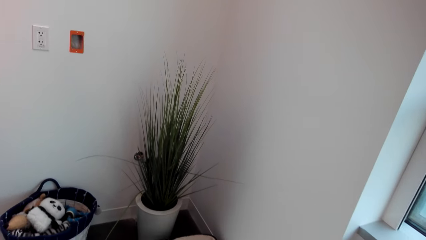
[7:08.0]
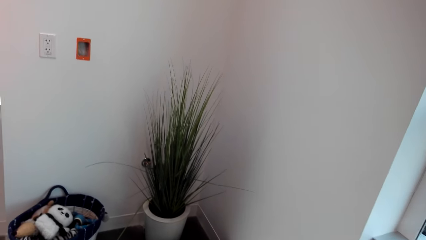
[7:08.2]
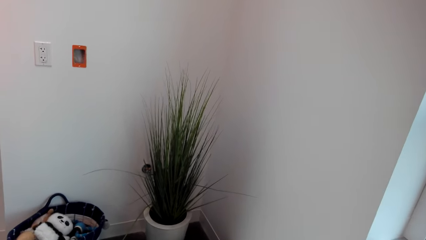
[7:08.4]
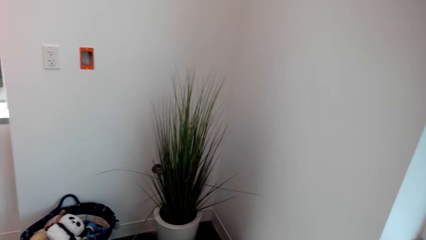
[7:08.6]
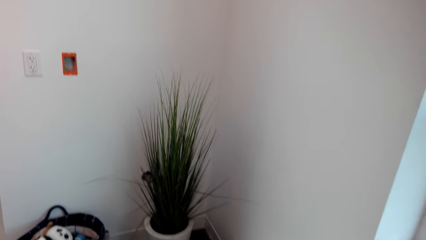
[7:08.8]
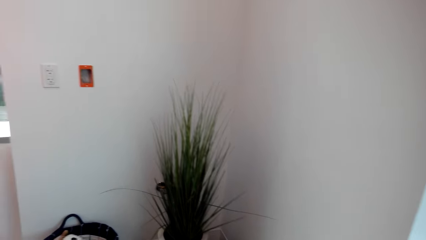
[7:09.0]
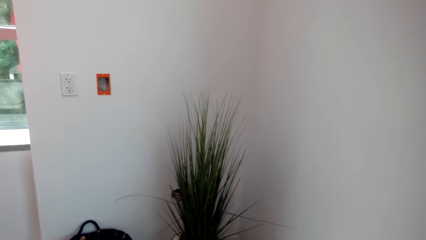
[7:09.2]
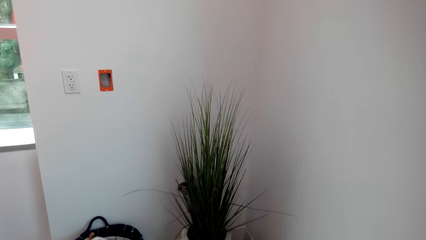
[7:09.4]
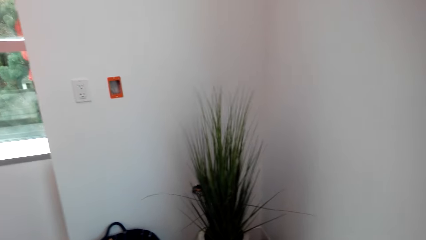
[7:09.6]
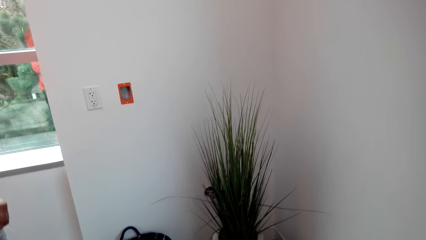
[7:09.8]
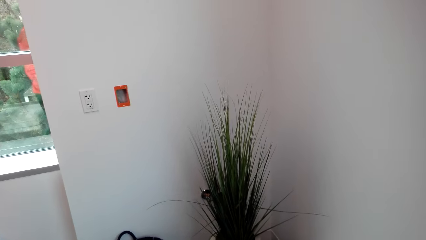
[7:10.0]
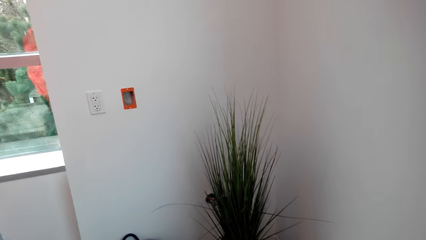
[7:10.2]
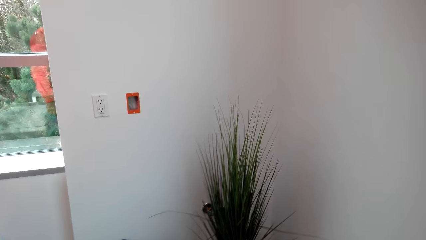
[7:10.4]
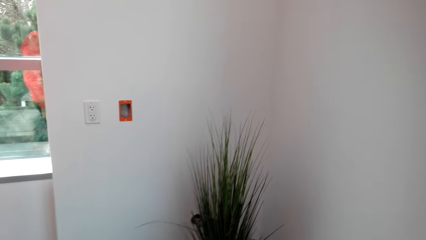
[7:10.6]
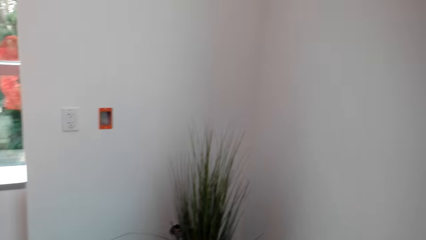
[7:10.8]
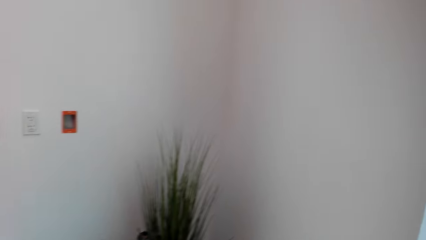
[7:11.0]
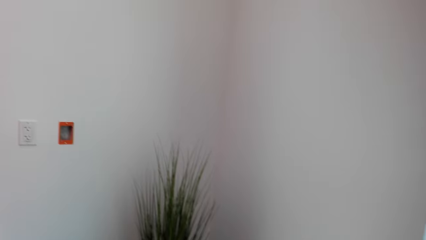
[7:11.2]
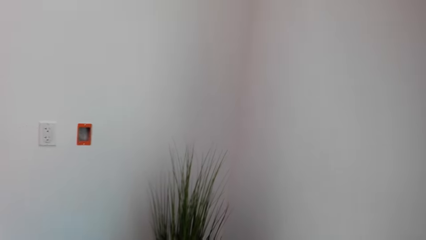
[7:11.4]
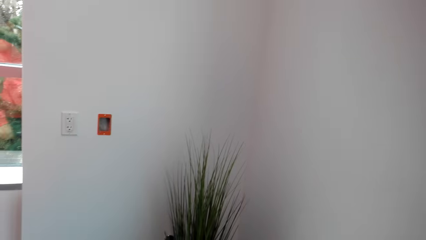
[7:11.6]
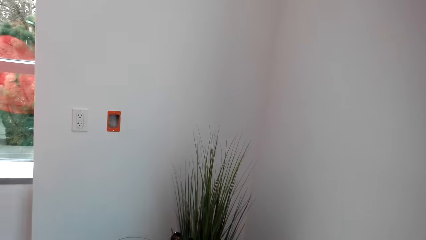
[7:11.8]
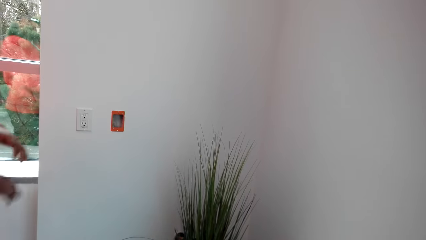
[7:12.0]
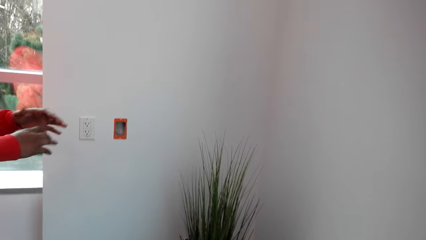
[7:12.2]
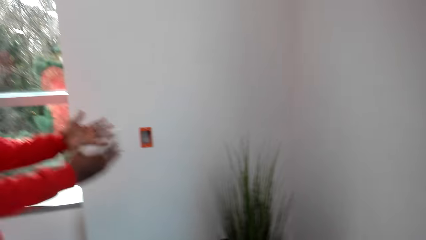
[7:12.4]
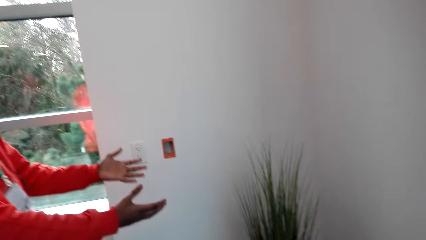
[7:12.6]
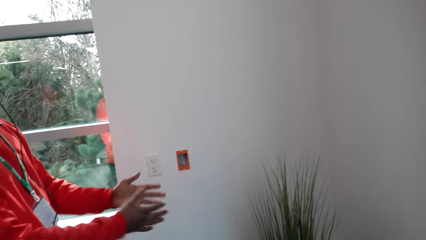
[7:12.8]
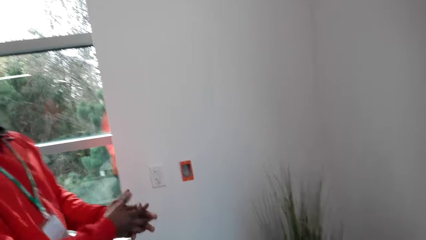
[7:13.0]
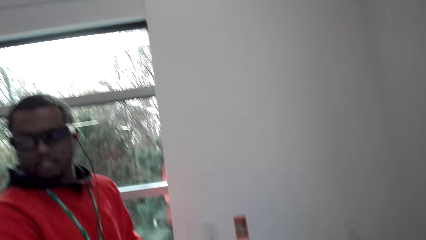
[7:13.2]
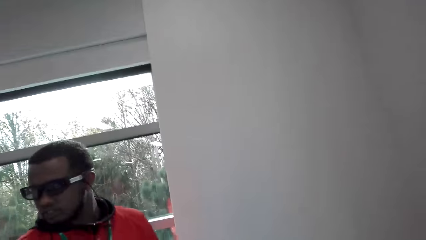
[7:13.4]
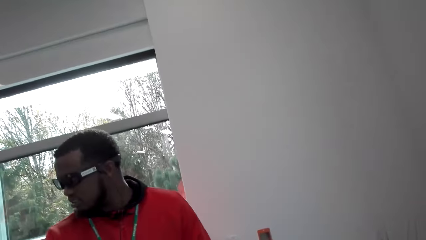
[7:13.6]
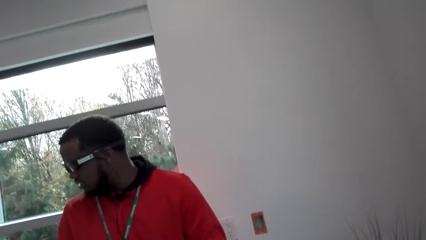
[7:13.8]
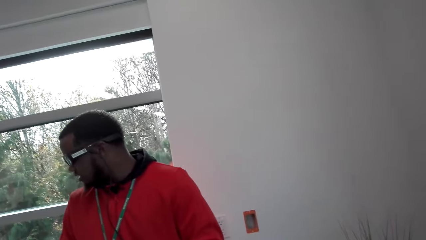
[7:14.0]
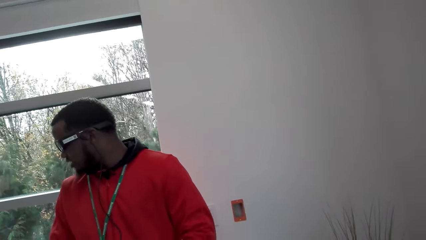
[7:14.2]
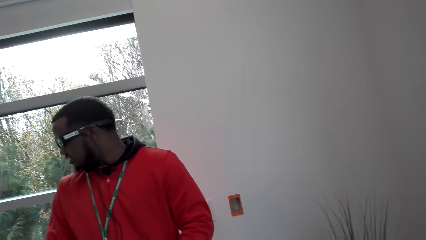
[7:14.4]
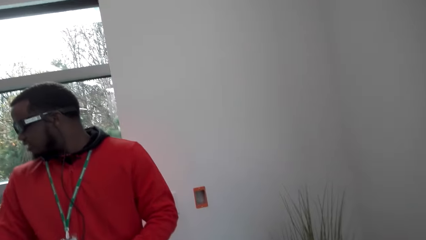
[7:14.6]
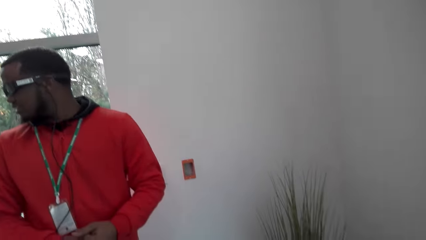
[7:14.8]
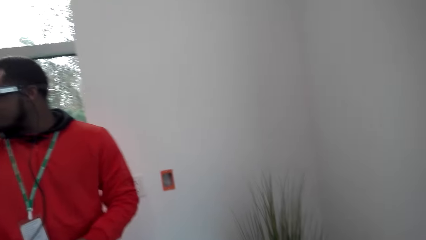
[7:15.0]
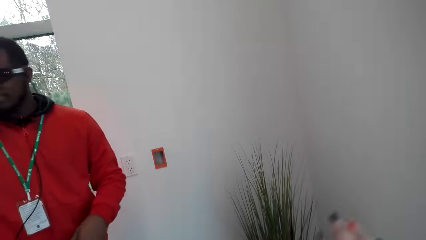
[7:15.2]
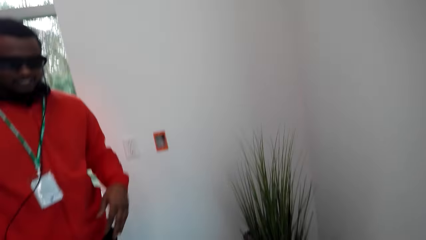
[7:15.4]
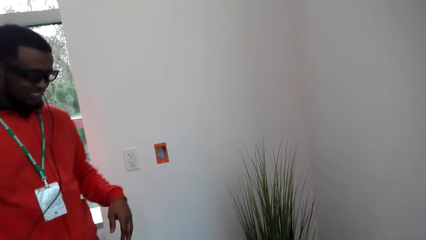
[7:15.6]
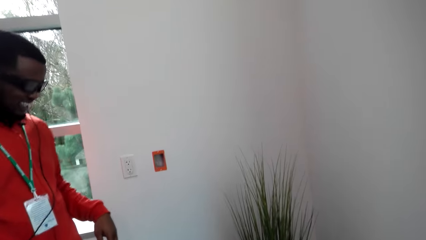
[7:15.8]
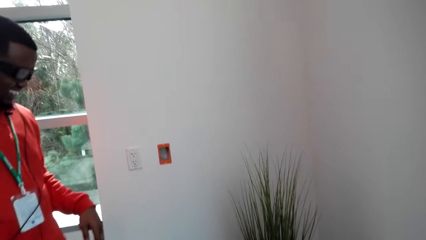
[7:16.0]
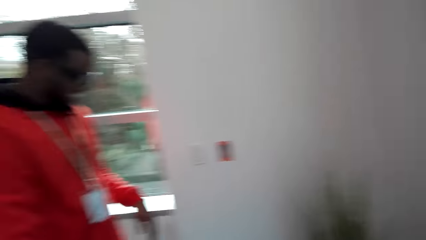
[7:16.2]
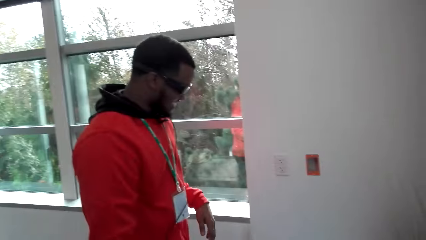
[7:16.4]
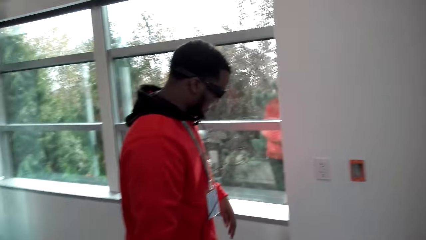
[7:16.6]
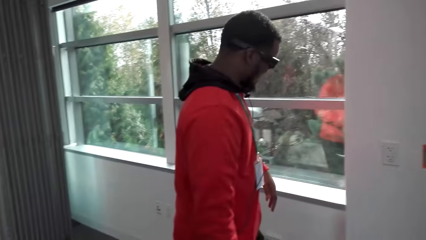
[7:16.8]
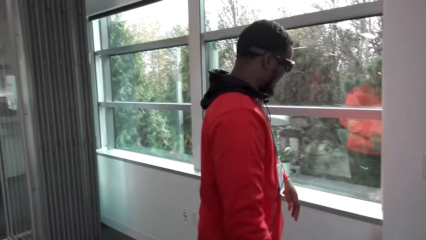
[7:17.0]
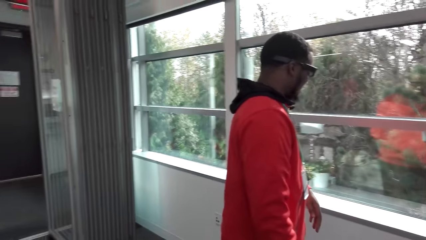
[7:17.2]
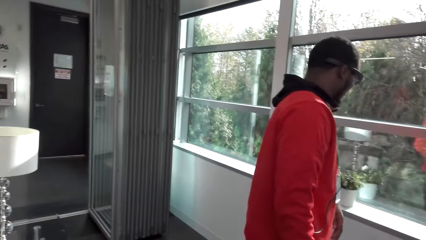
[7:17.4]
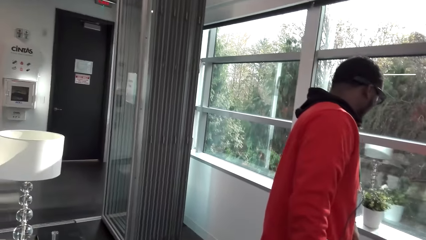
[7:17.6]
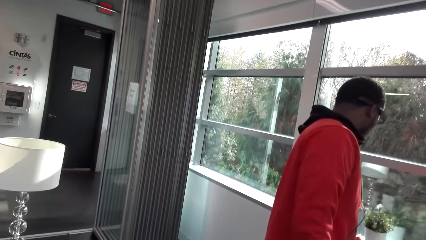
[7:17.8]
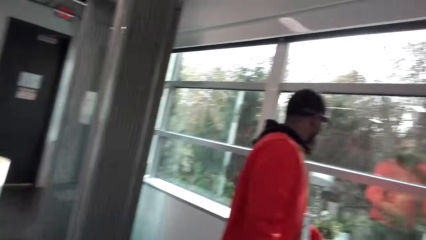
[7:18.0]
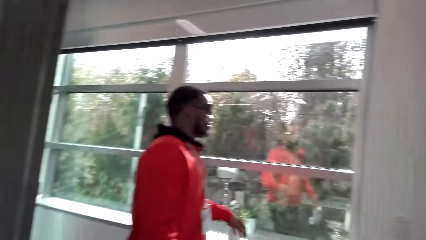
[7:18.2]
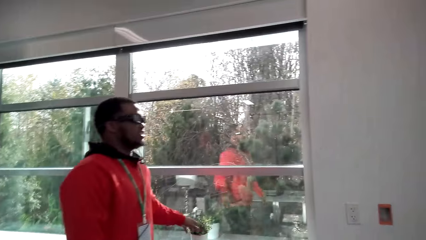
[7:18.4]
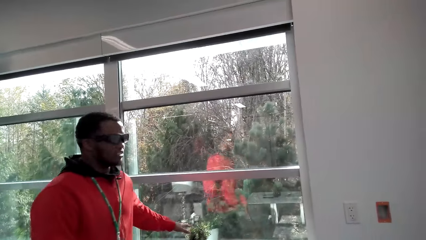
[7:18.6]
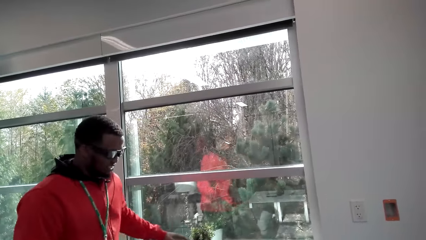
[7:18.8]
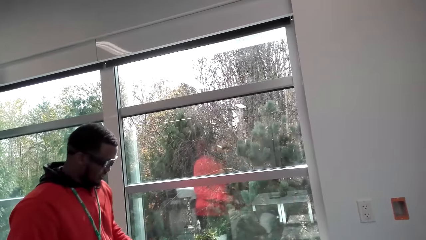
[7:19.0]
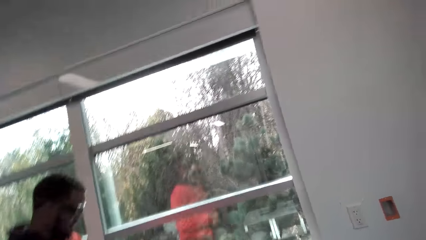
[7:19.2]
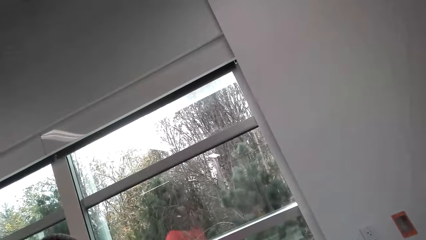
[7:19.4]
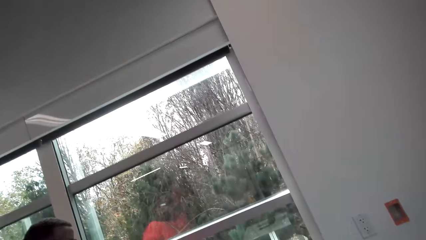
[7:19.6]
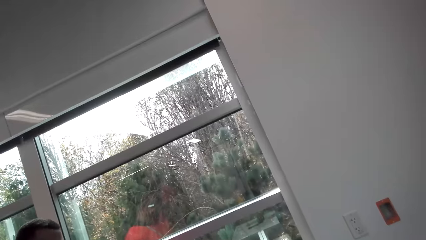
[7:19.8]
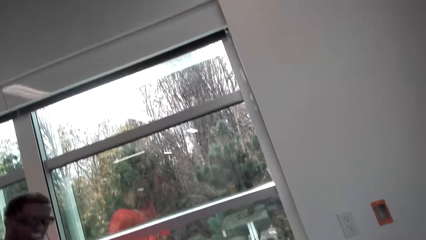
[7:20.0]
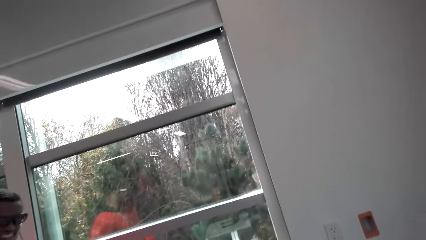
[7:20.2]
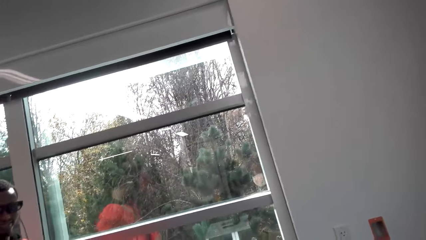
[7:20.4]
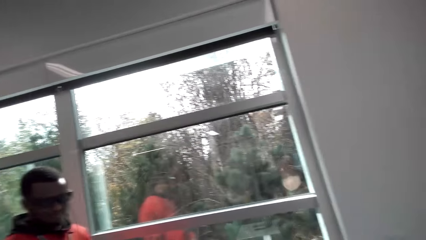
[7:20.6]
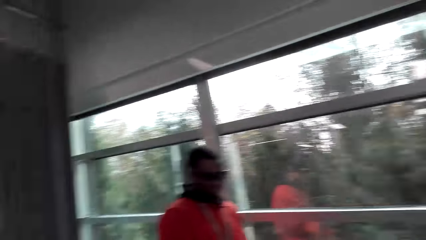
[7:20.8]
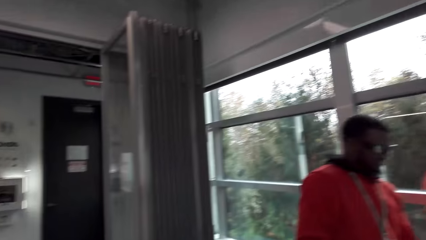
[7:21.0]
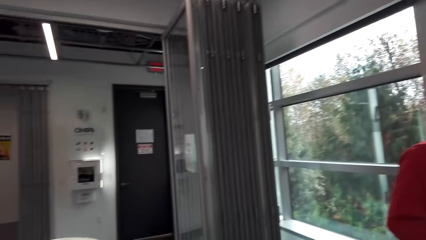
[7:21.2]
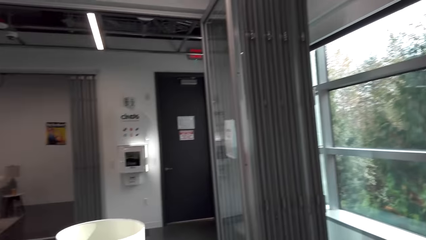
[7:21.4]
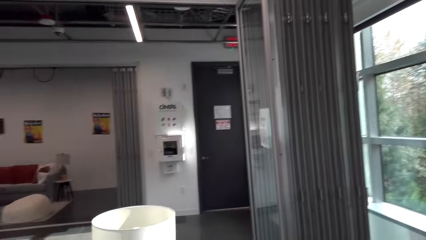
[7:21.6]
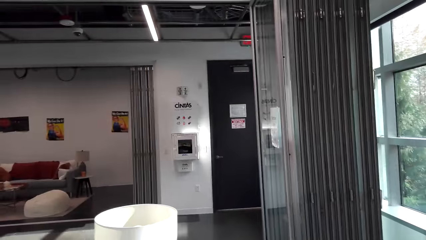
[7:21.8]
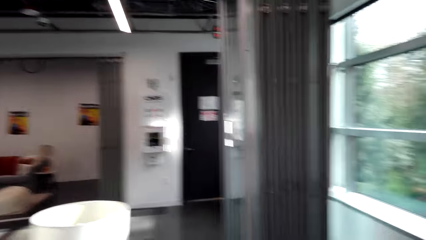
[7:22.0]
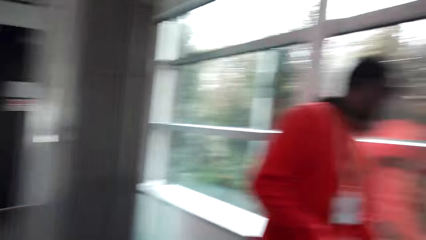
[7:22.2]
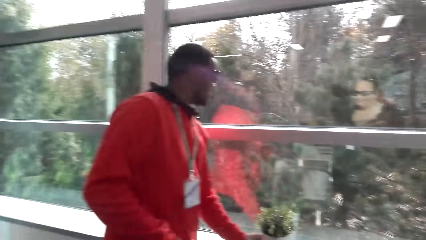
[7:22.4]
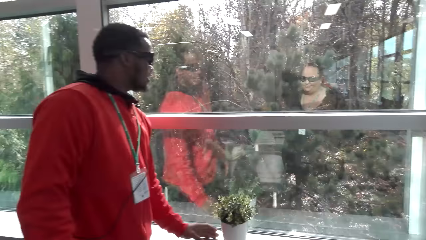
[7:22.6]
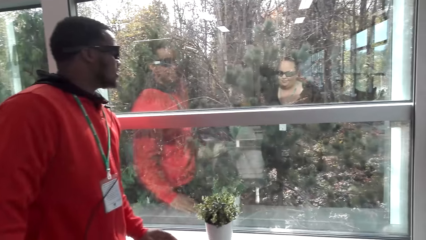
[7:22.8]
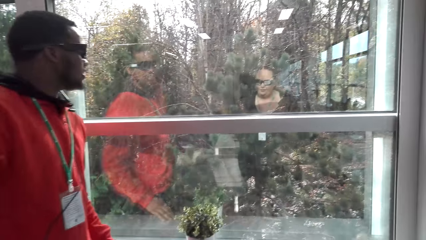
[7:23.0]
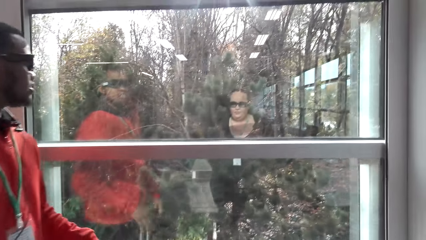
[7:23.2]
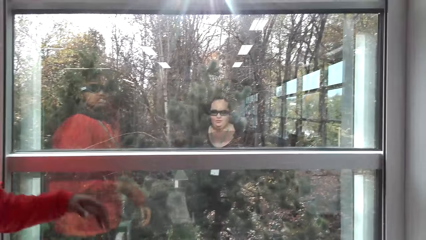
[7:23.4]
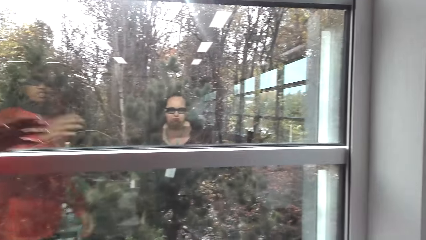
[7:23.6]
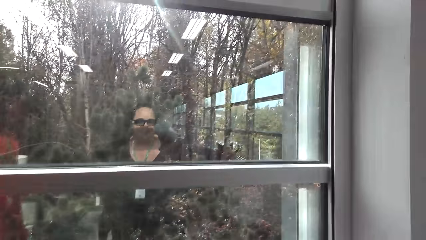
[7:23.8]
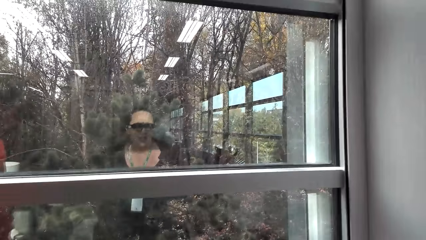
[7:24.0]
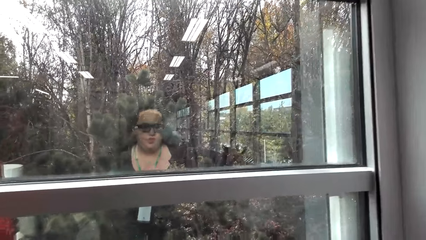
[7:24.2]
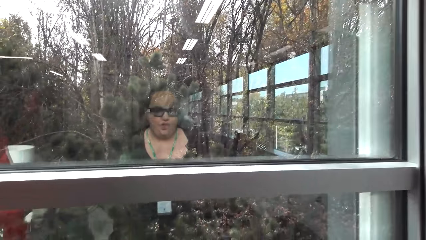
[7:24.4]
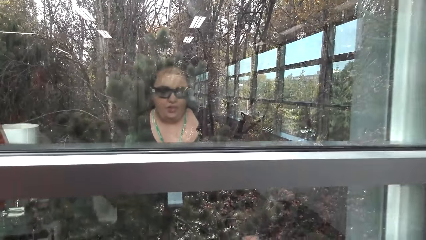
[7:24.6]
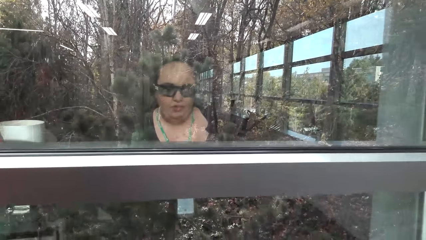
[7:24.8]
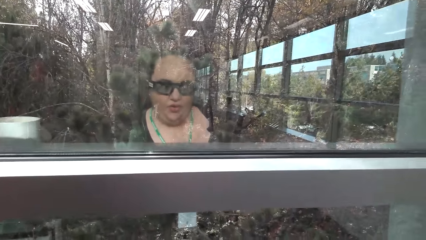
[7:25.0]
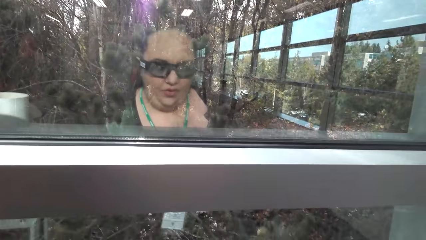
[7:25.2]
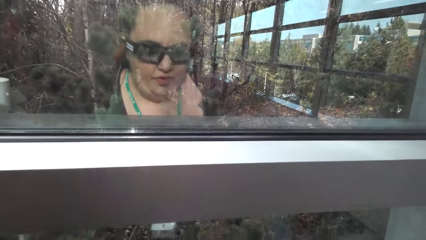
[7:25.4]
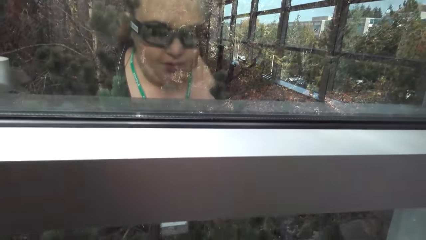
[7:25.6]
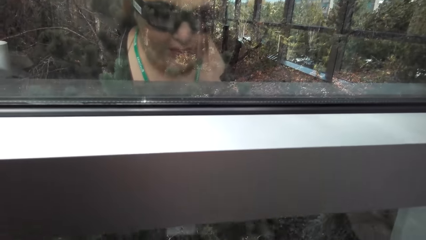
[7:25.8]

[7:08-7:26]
A man shows his flower. The man looks around. The camera wearer talks. The man looks around. The camera wearer walks. They look around. The man shows around.
